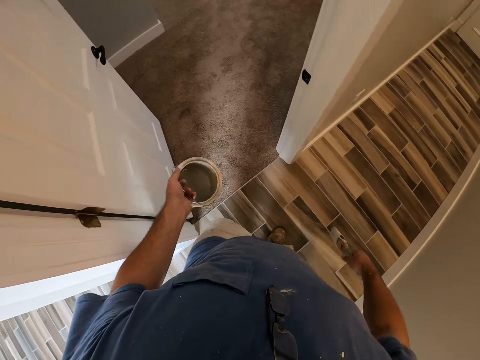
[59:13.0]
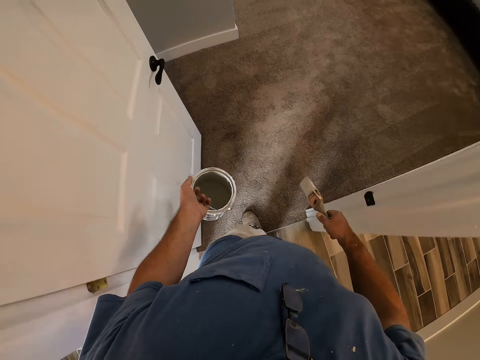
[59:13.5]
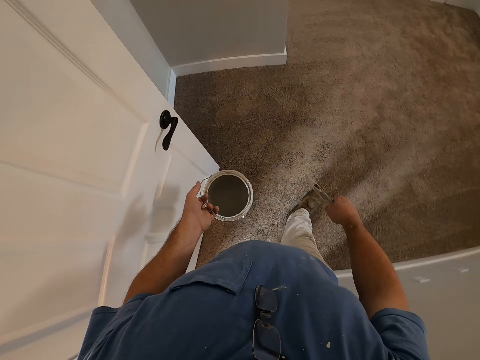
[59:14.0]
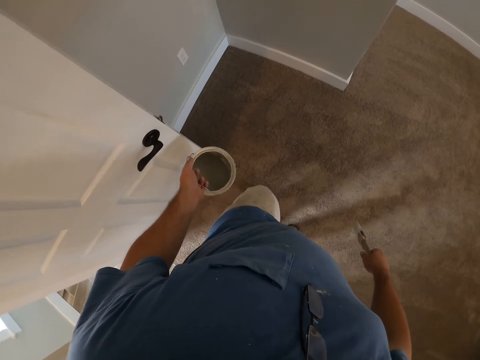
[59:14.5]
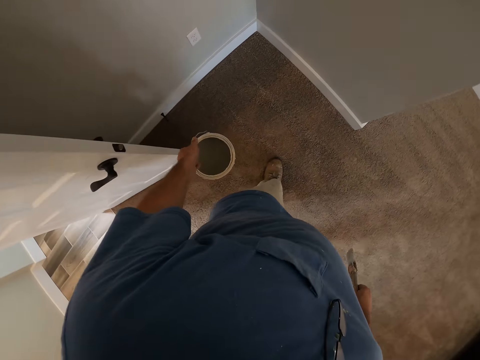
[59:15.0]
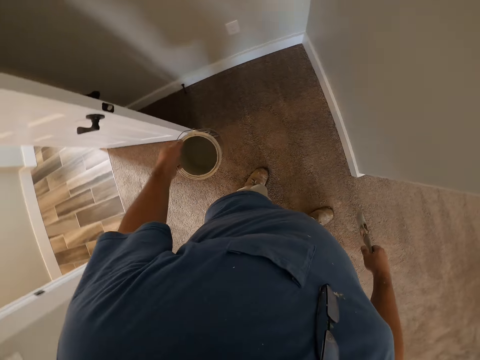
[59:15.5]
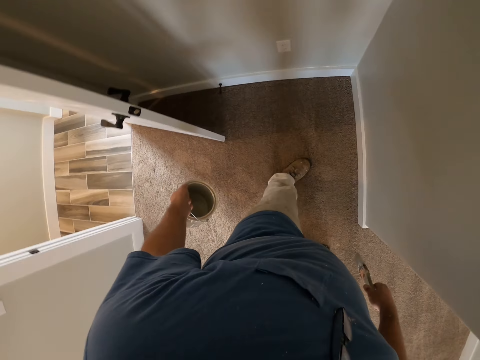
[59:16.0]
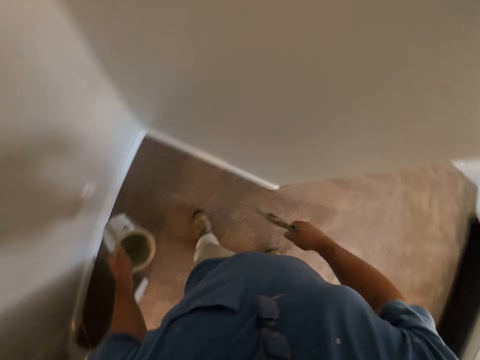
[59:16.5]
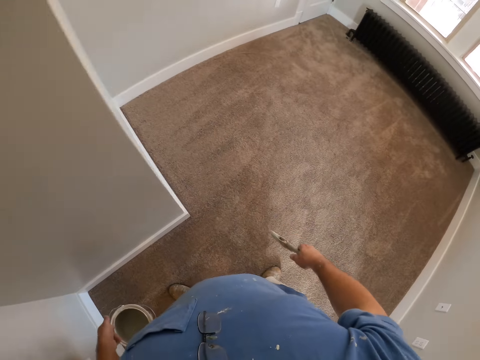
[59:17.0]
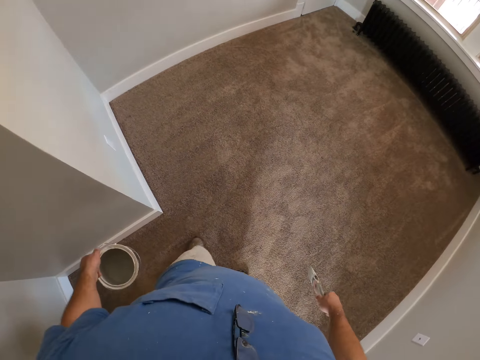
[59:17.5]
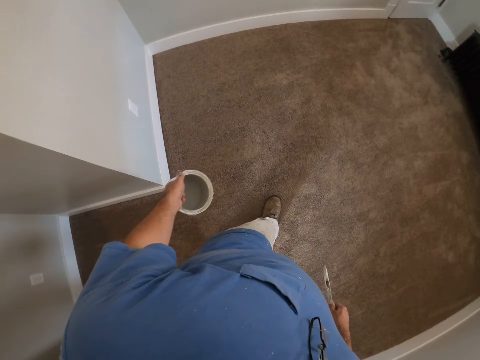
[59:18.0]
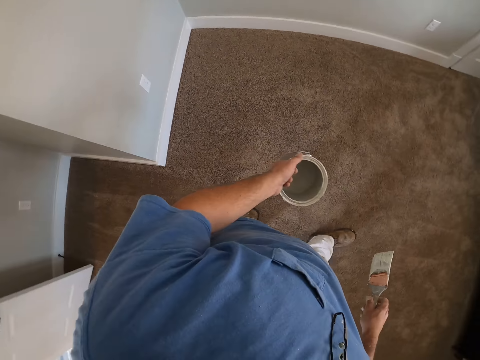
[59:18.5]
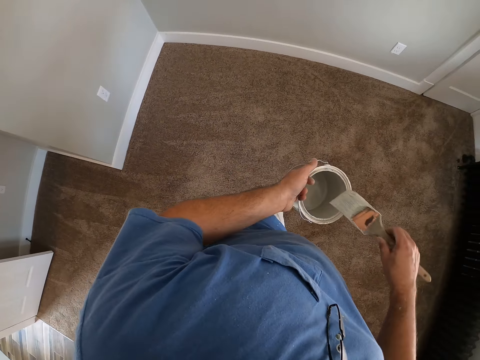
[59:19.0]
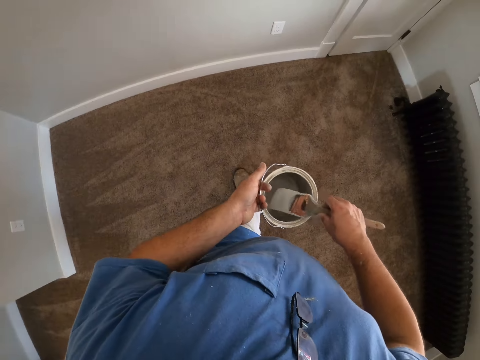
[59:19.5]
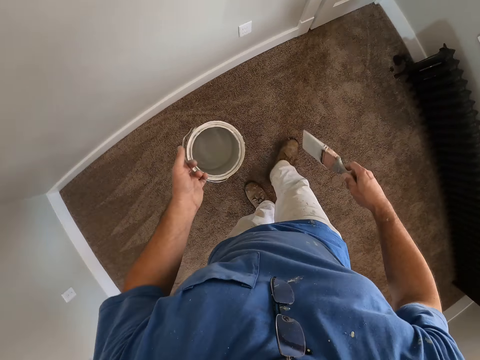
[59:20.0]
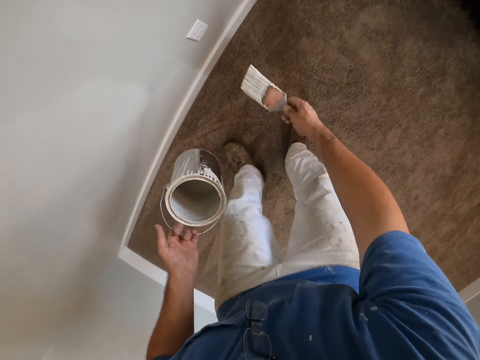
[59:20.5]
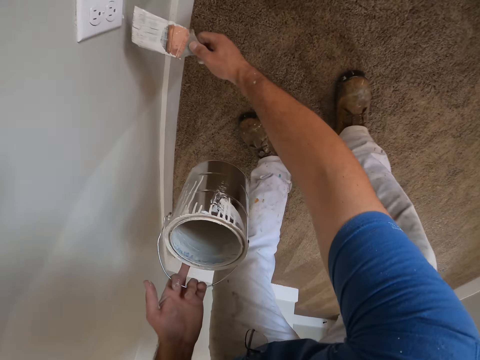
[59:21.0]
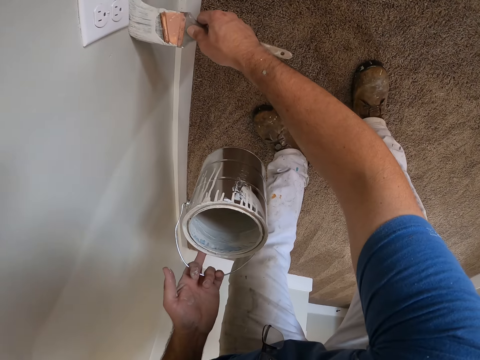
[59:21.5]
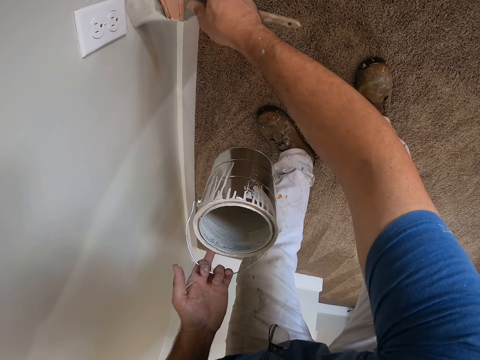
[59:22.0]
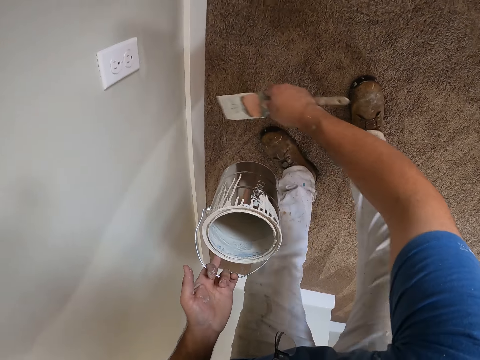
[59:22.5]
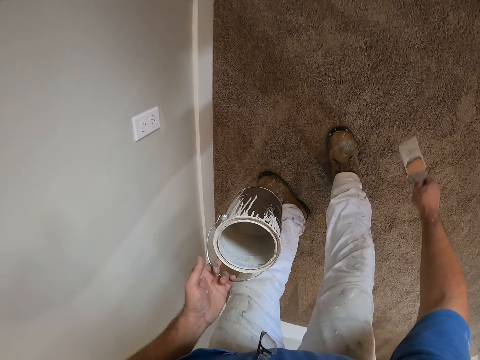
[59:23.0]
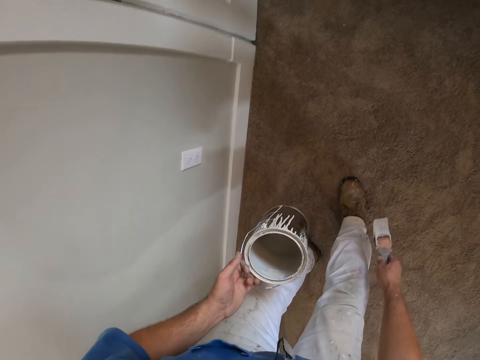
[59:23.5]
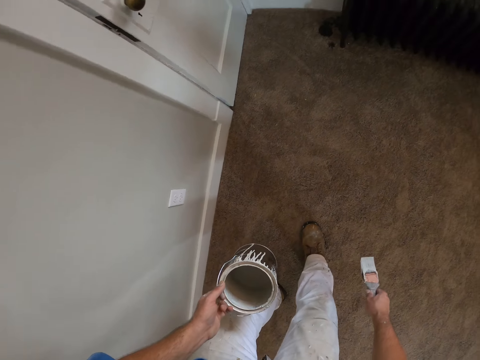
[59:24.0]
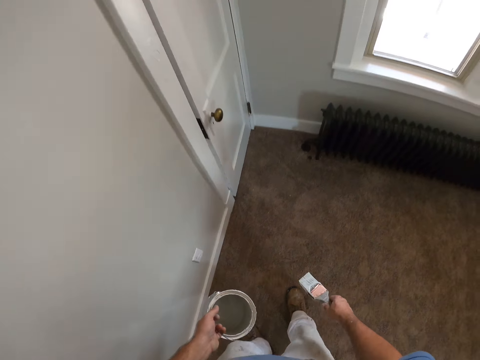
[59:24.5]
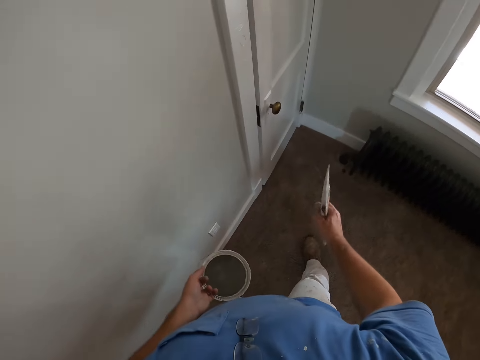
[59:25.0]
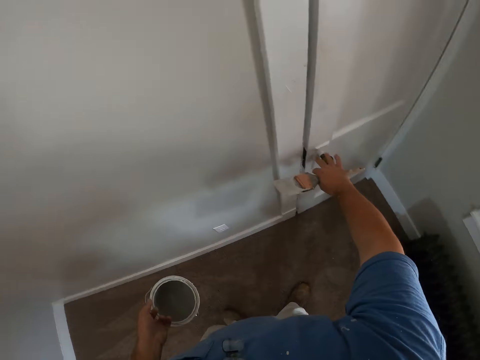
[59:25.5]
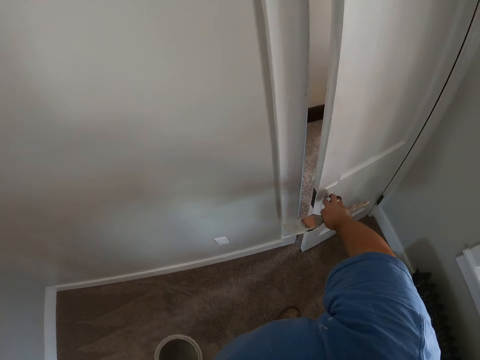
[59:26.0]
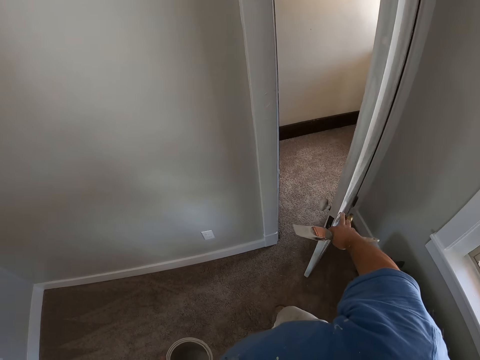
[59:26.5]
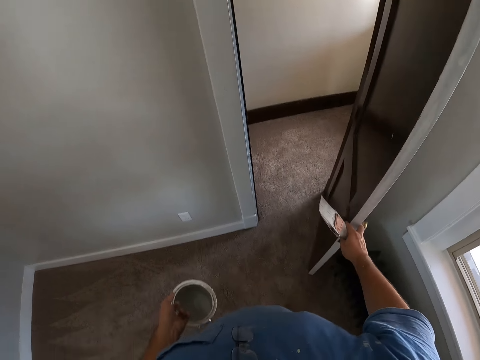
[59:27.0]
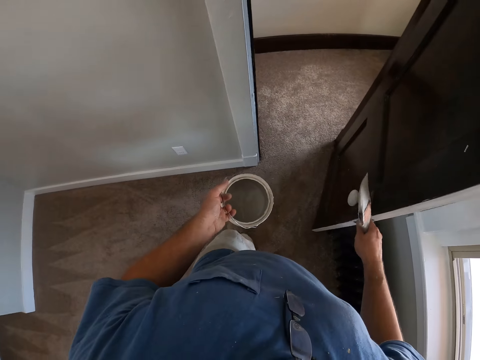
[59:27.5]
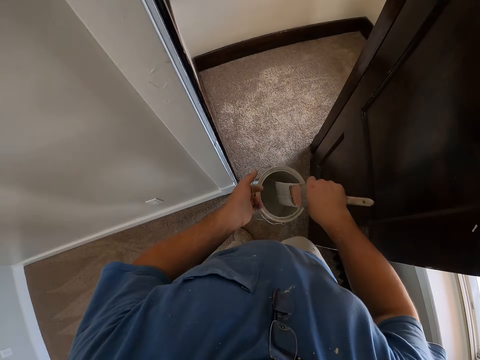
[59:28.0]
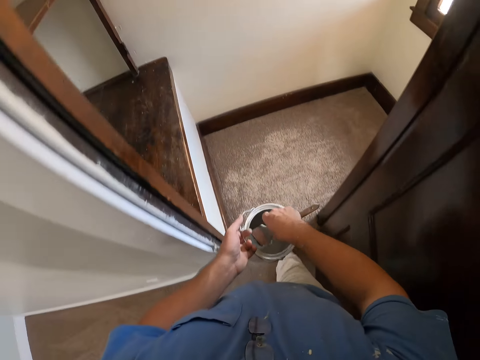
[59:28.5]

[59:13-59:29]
The camera wearer walks in a room. They look around in the second room. They move in the room. They dip the paint brush into the paint bucket or paint tin. They paint the wall near a socket in the second room with the paint brush. They remove the brush from the tin. They open a door in the second room. They walk to the door. They dip the paint brush into the paint bucket and walk out of the second room.

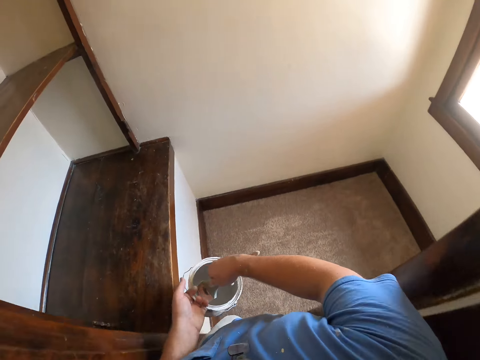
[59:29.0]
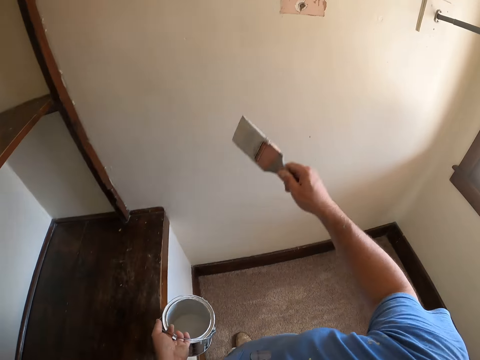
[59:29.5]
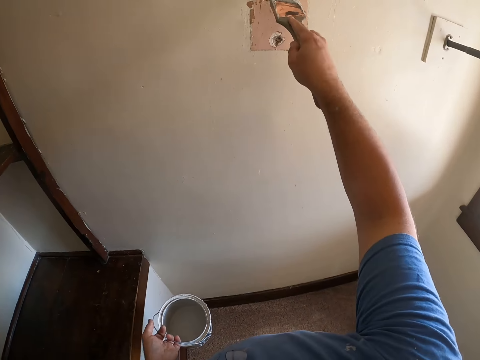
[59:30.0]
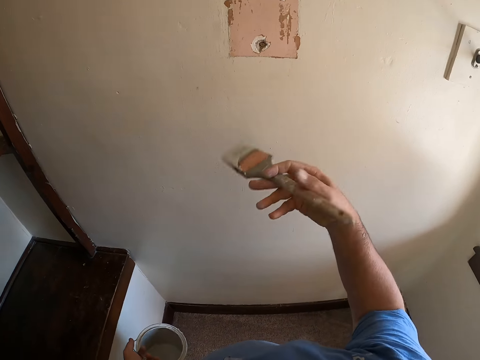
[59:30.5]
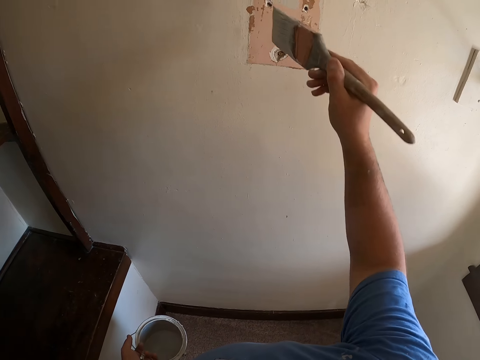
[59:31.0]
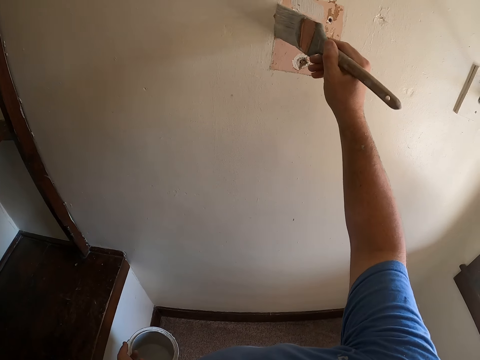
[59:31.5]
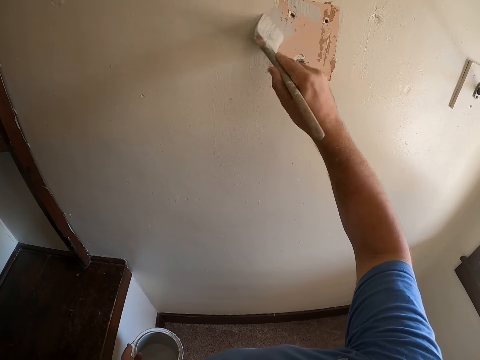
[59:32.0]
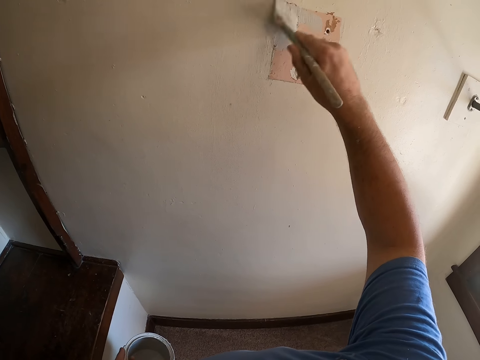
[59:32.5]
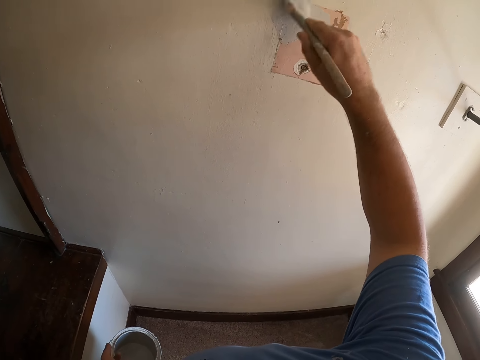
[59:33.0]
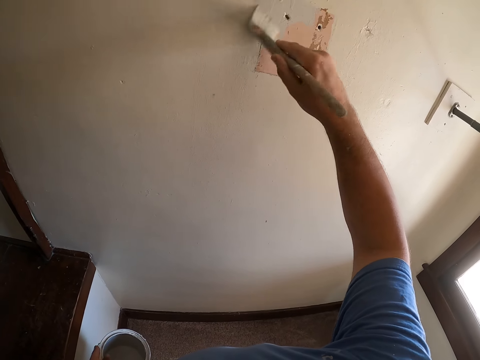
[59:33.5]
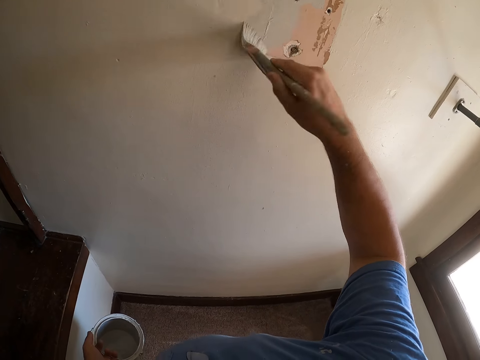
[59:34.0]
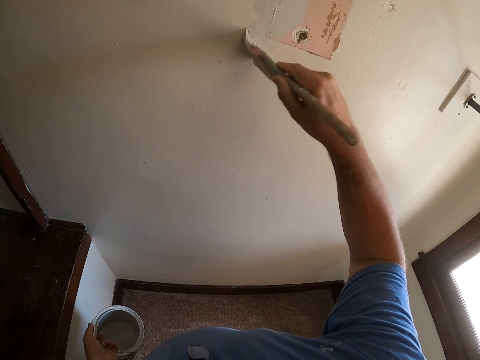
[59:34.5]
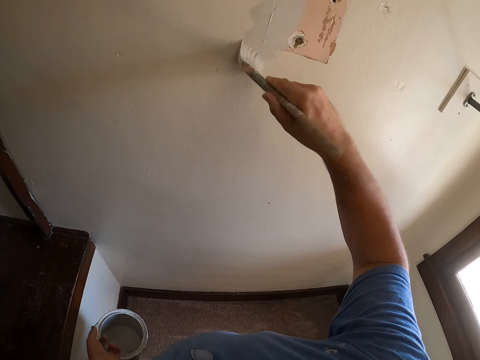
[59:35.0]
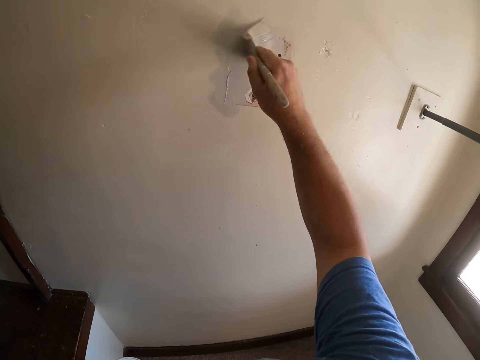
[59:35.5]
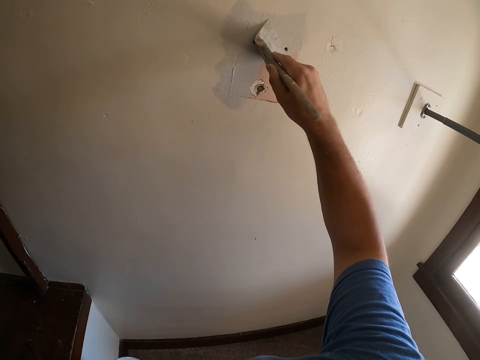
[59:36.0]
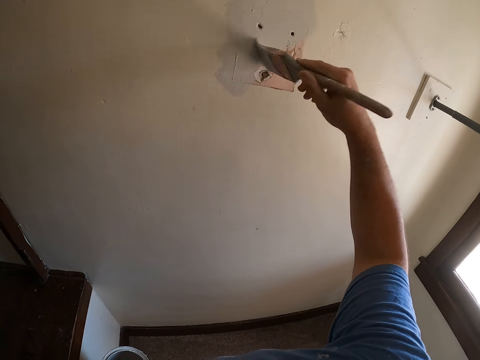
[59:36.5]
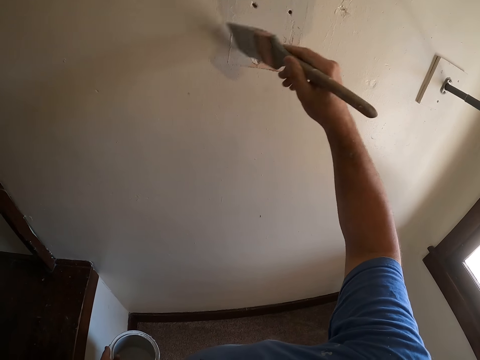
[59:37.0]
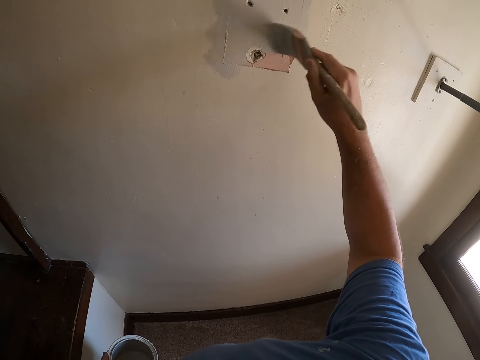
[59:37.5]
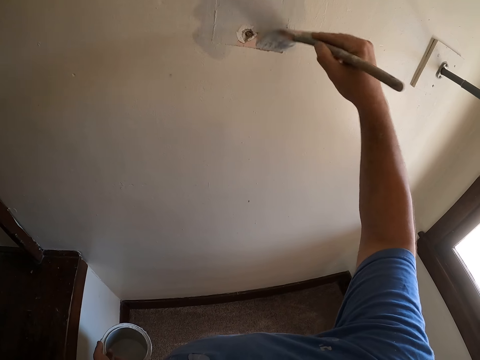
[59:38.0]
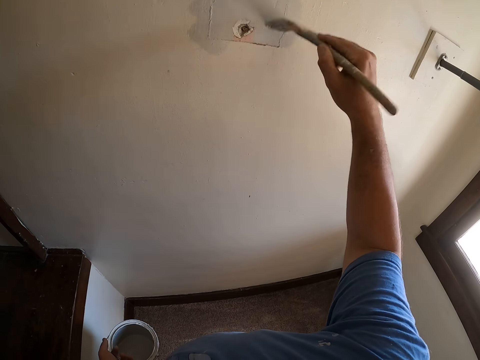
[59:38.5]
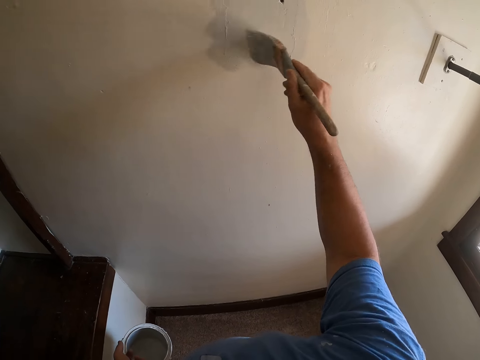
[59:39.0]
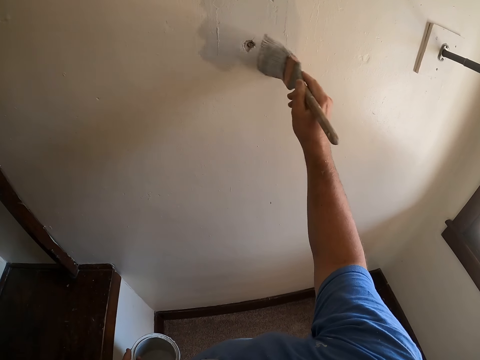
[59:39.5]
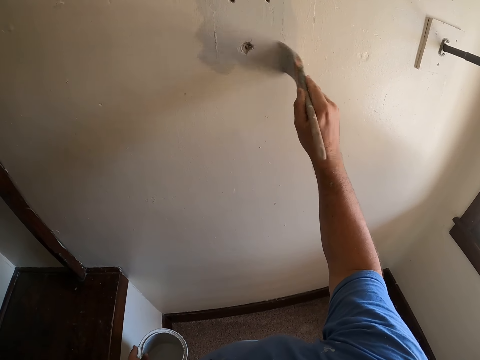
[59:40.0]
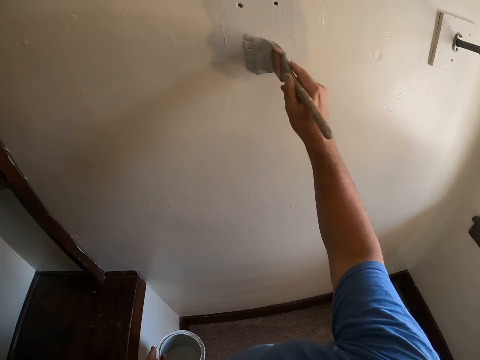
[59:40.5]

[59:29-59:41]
The camera wearer walks through the door. They remove the paint brush from the paint tin. They paint another wall opposite the second room's door. They turn the brush and paint the wall. They paint the wall again.
